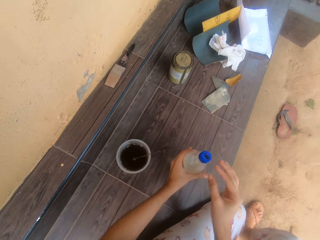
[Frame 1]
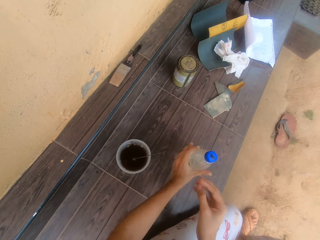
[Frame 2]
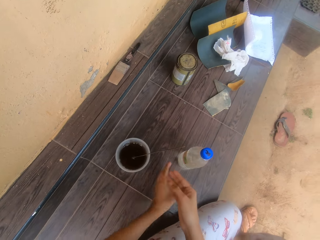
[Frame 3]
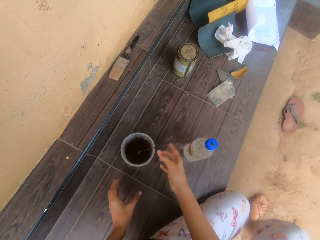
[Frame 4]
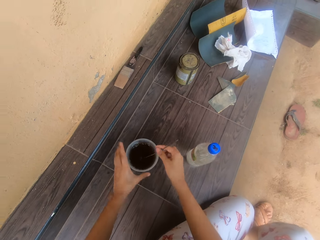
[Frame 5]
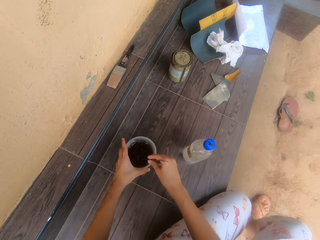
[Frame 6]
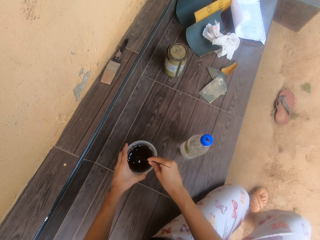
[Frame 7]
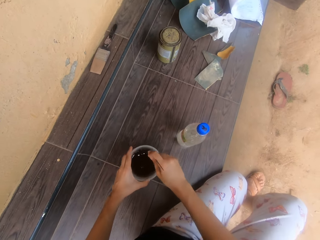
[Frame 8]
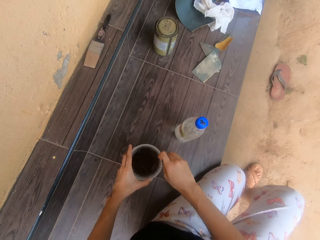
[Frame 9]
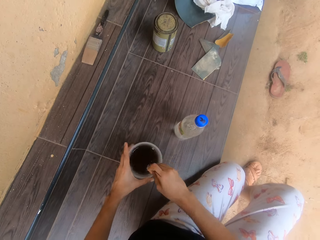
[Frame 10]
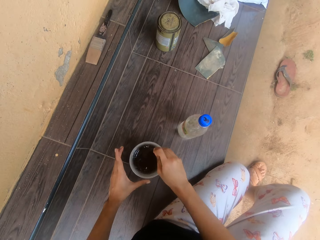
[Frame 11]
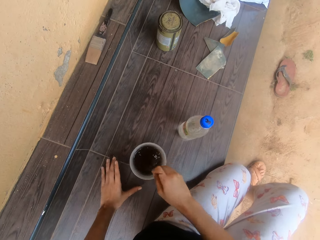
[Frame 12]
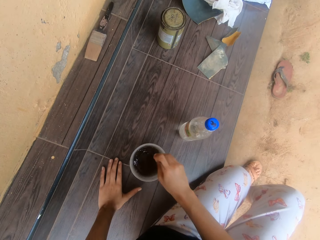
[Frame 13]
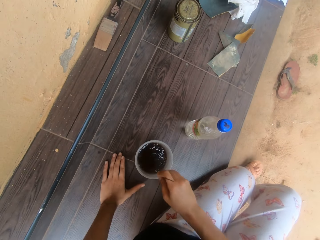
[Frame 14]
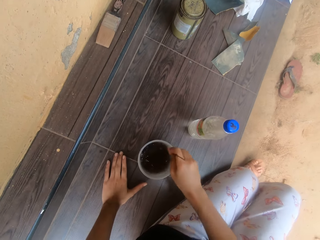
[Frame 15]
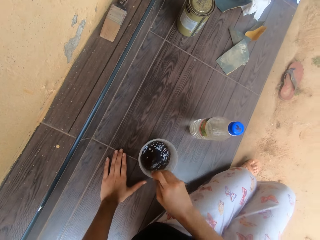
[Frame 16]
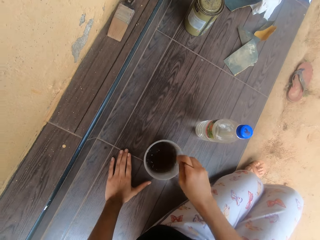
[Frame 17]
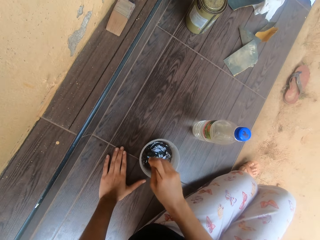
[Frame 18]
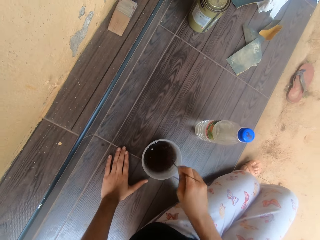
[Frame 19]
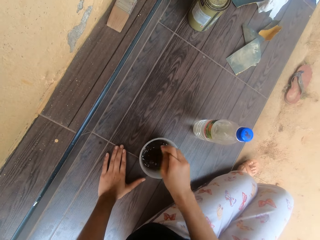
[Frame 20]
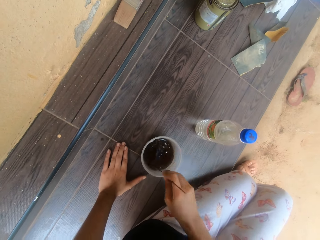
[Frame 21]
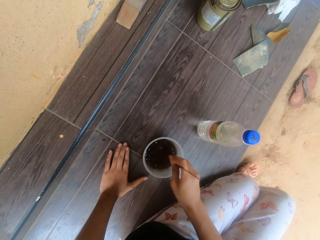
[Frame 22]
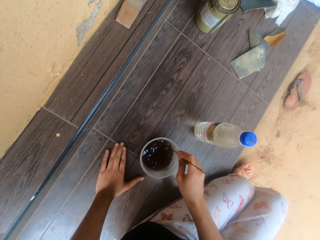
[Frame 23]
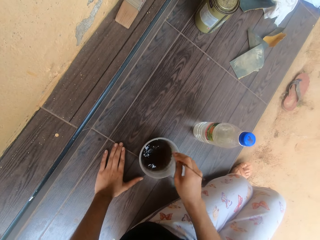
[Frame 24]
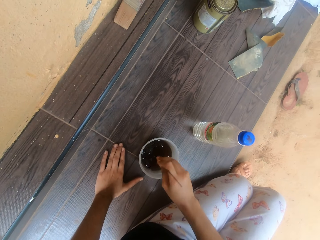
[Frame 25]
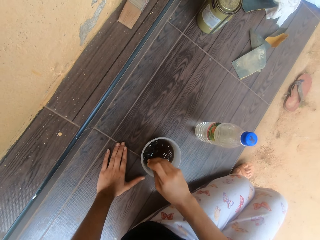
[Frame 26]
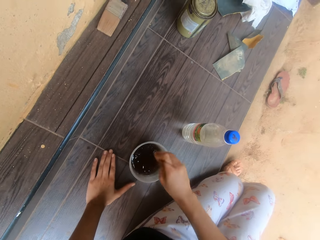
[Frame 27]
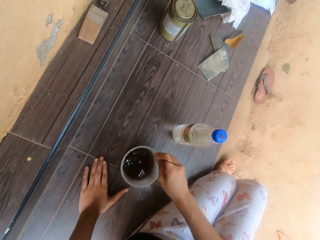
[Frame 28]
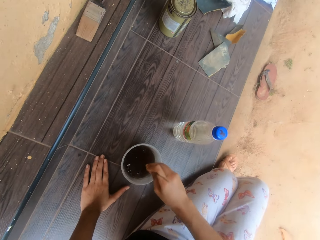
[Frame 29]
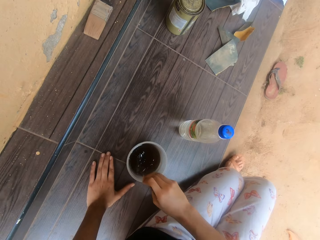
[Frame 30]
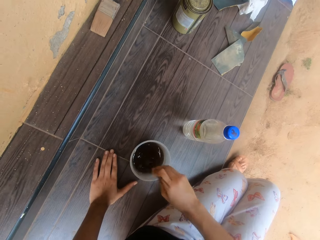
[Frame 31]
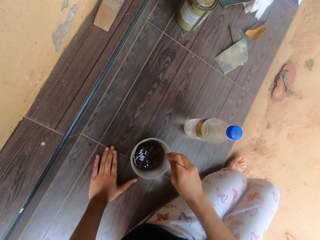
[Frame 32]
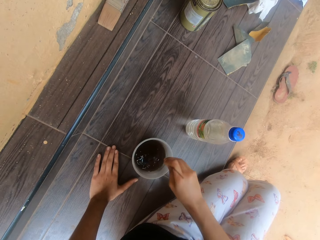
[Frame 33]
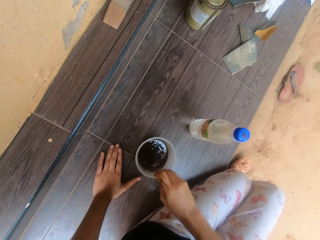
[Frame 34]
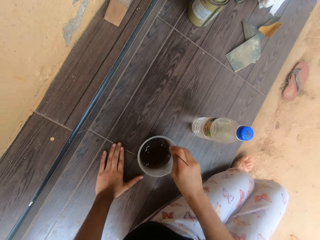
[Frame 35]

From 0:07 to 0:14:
The camera wearer drops the bottle on the floor with her left hand. She grabs a stick in the cup with her right hand. She drags the cup on the floor with her left hand. She stirs the lacquer and spirit in the cup with the stick in her right hand.

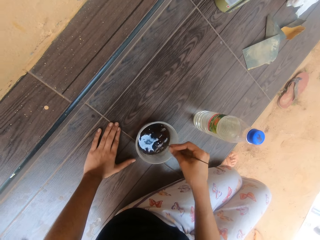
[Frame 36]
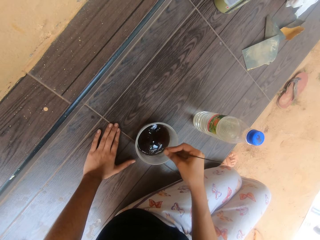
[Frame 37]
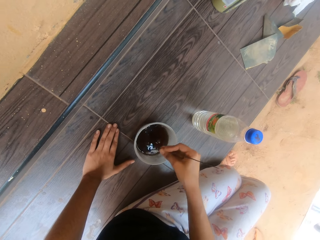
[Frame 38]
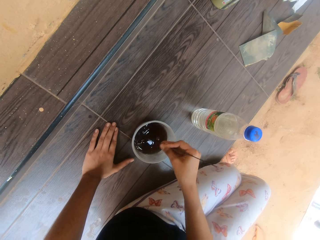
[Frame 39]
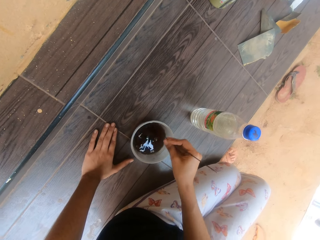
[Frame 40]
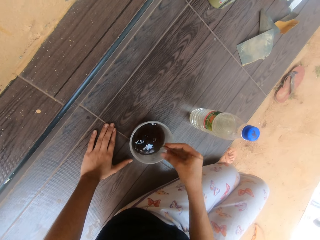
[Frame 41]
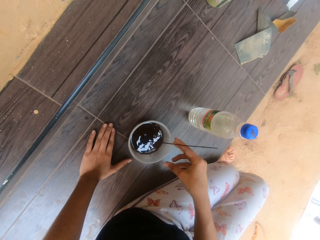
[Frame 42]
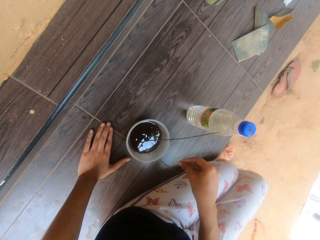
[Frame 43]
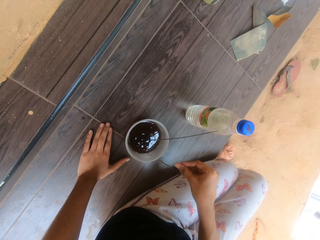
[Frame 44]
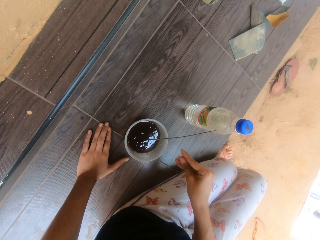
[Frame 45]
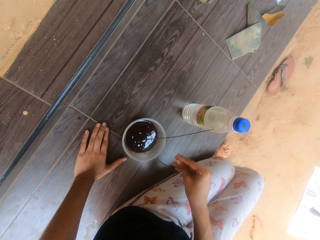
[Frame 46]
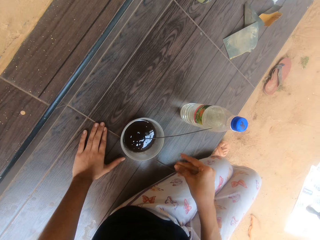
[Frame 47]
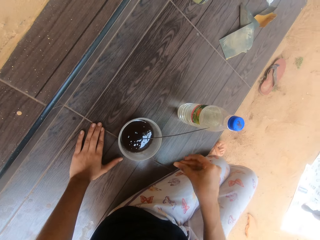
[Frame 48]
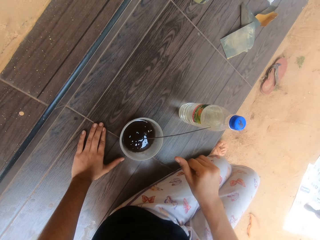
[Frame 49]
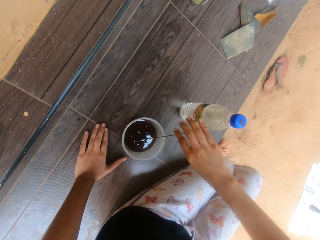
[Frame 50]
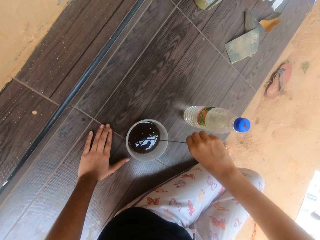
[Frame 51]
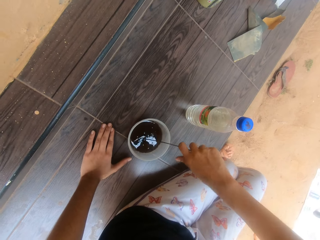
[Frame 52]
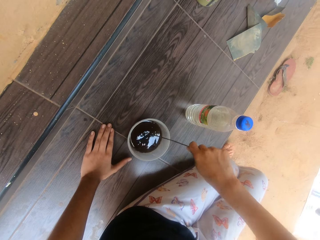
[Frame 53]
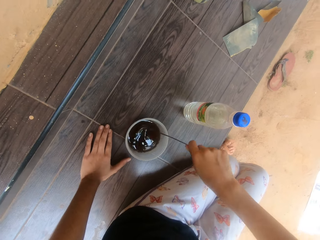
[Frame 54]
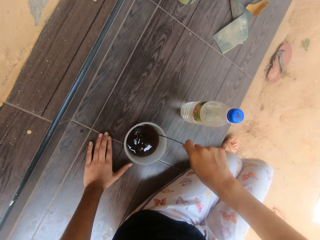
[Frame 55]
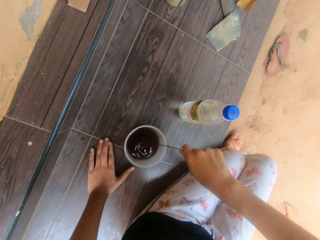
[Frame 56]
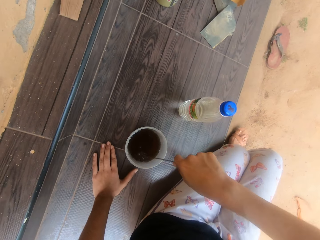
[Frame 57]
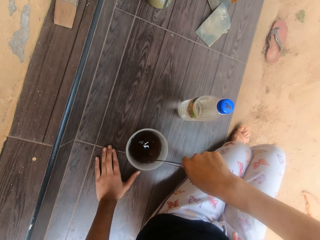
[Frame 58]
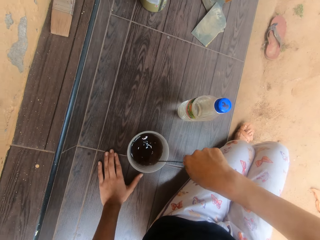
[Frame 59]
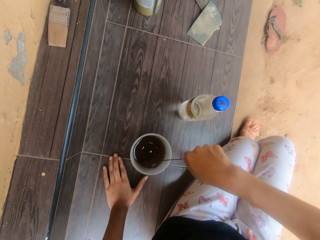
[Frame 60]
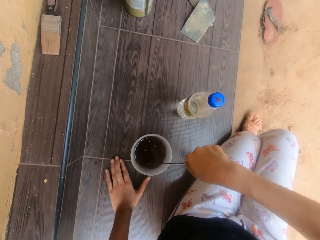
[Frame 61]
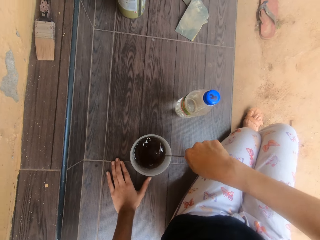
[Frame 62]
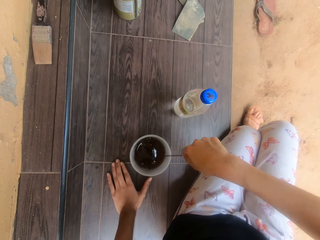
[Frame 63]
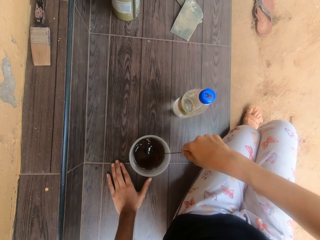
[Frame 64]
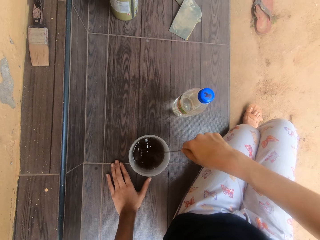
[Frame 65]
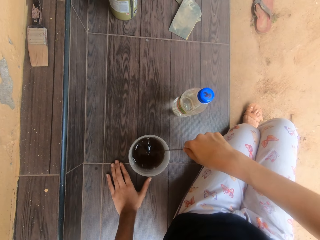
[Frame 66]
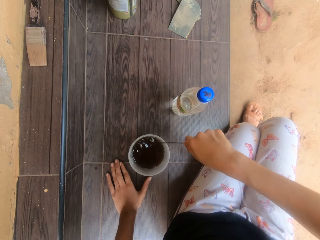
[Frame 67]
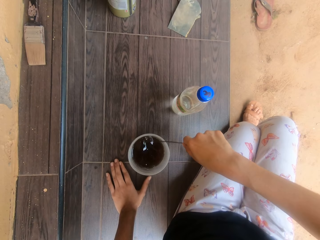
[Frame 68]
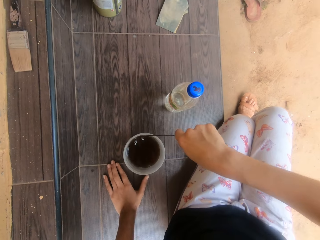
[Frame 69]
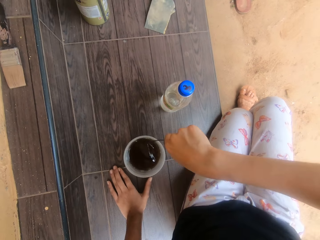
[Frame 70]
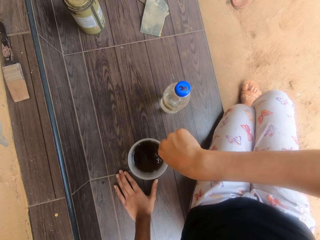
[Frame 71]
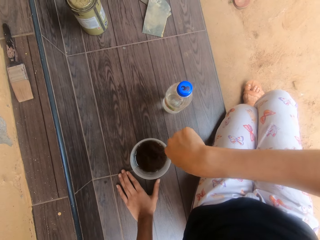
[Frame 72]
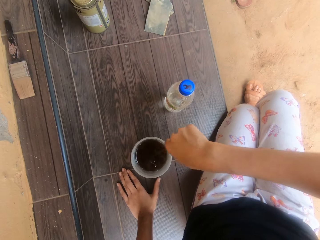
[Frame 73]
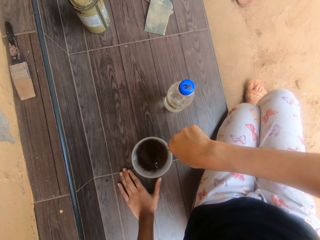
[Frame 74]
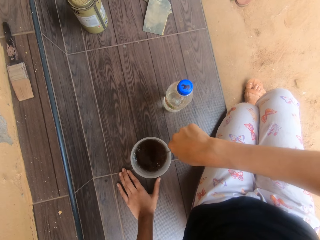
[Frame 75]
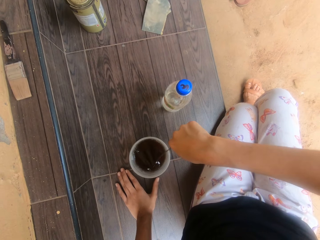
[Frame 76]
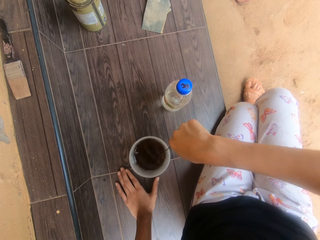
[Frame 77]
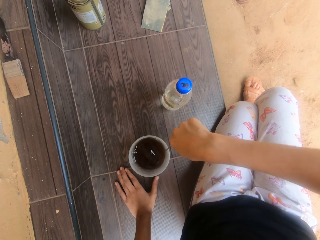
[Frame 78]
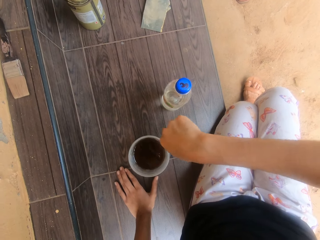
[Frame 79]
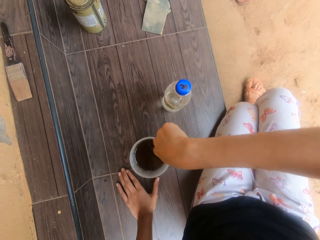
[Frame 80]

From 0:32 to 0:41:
The camera wearer rubs the fingers. They hold a stick. They stir paint with the stick.

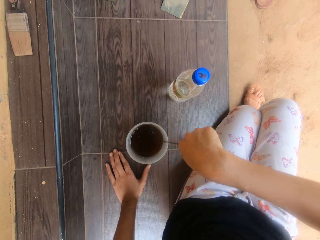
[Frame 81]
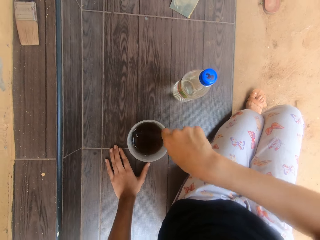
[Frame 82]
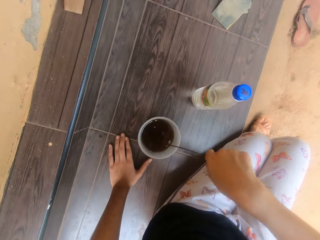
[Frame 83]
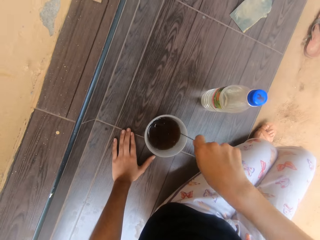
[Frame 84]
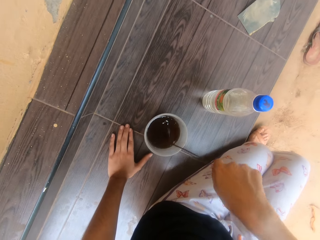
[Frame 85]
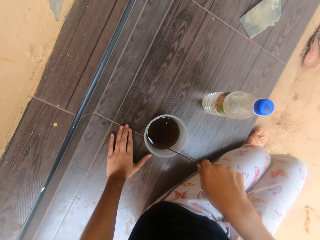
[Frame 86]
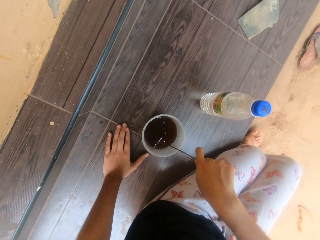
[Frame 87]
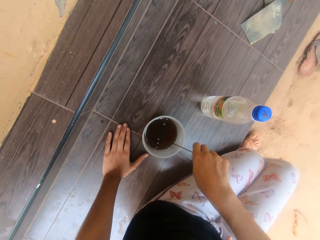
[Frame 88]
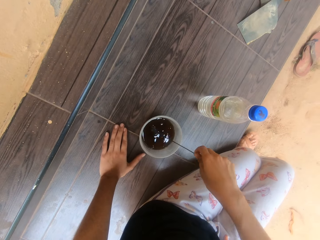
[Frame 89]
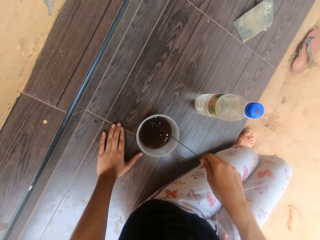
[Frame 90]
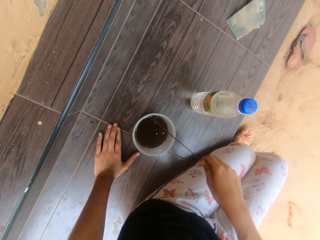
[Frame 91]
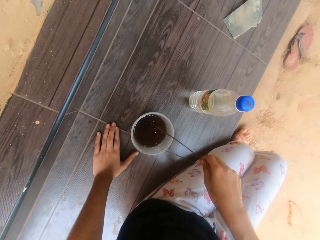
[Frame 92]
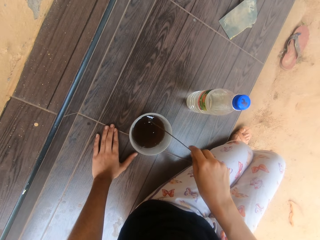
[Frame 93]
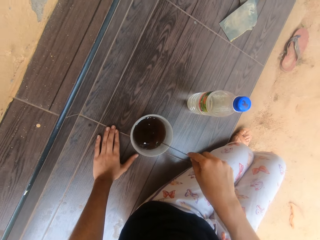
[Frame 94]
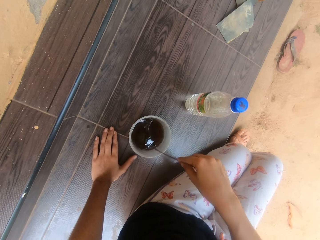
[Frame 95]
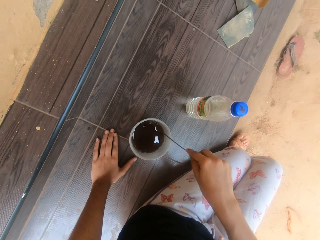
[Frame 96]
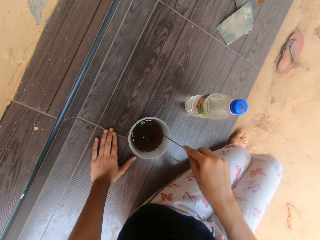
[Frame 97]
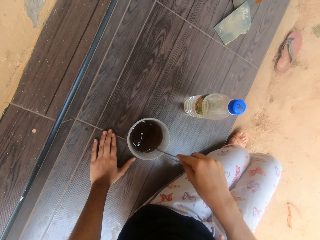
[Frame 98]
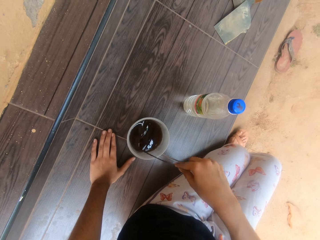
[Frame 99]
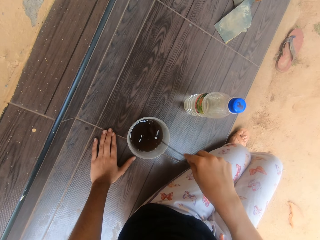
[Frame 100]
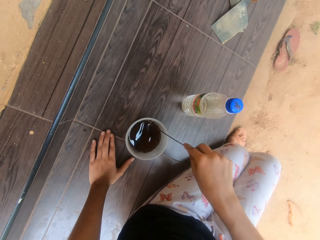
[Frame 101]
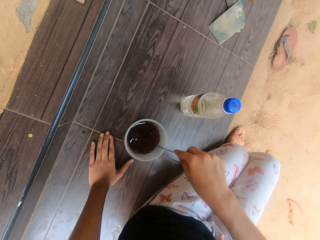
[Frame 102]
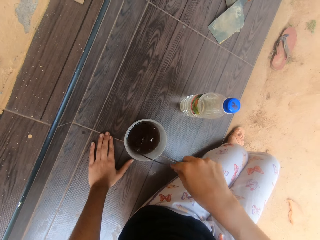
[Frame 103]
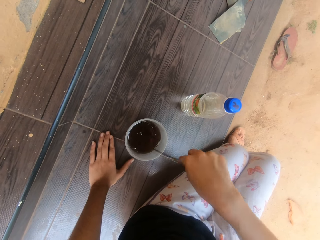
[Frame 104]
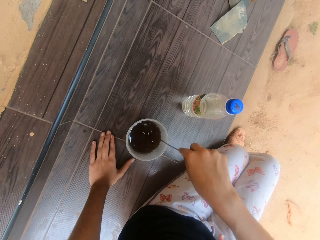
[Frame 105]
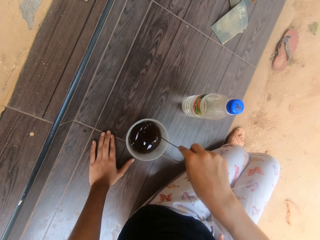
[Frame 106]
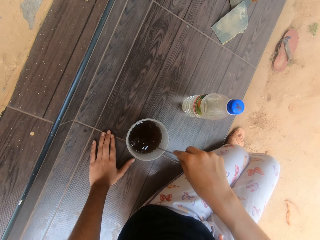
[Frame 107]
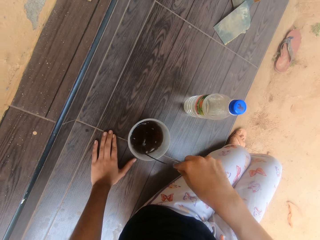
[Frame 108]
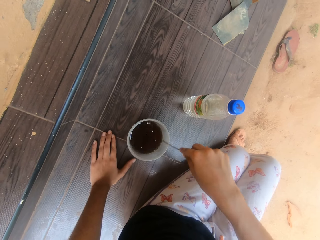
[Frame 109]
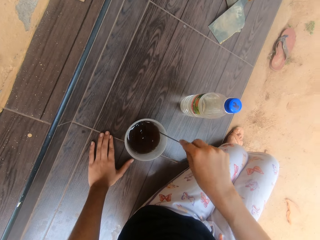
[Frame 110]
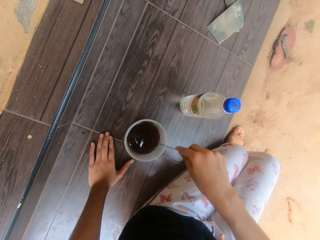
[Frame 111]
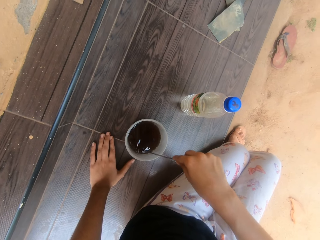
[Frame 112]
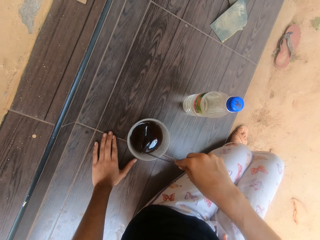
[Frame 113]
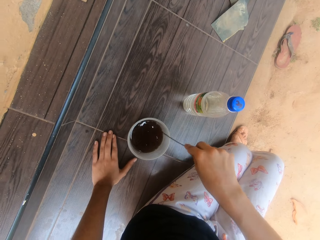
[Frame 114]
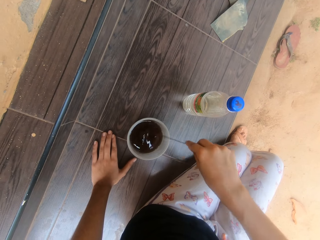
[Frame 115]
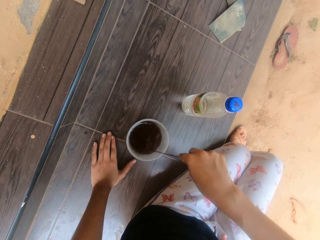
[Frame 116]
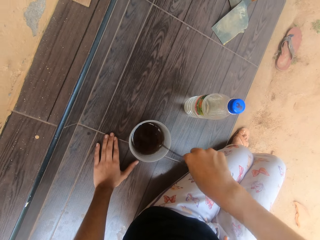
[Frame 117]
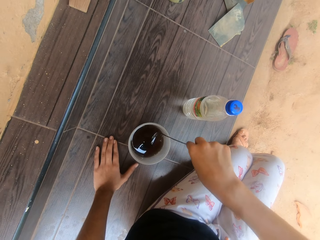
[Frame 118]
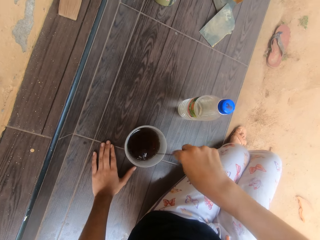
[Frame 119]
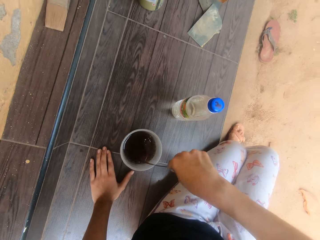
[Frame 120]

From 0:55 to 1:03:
A man interacts with the camera wearer. The camera wearer lifts a stick. They stir paint with the stick.
